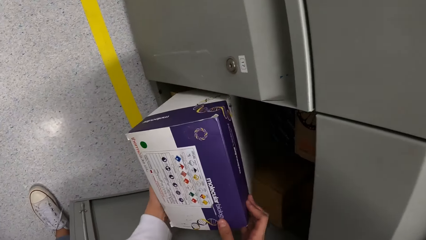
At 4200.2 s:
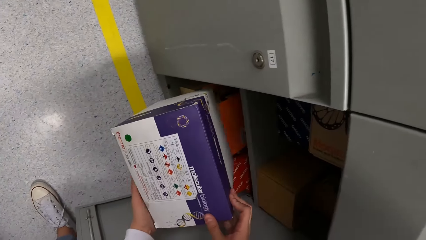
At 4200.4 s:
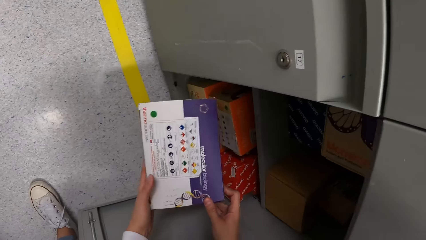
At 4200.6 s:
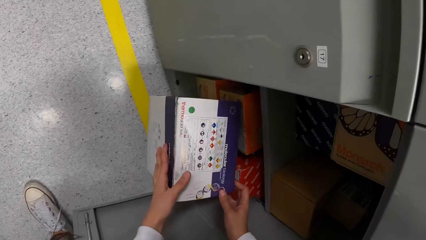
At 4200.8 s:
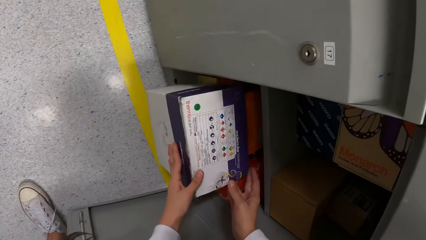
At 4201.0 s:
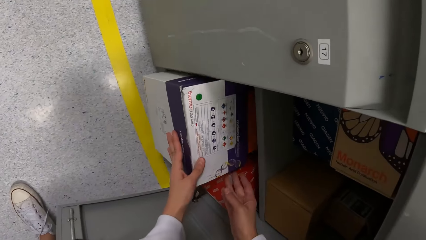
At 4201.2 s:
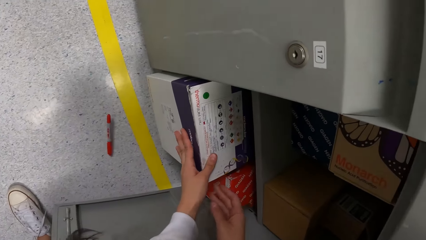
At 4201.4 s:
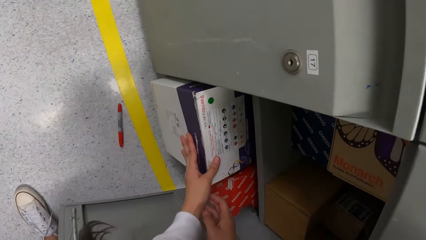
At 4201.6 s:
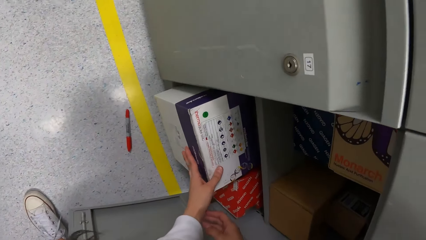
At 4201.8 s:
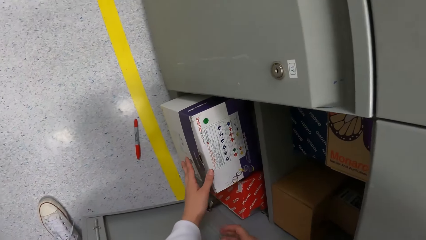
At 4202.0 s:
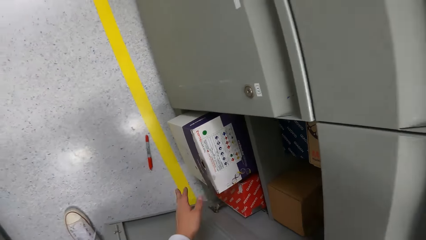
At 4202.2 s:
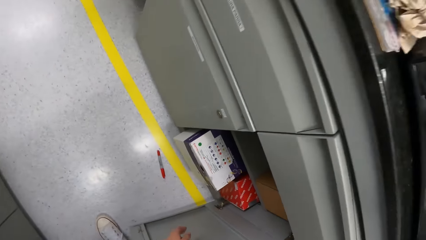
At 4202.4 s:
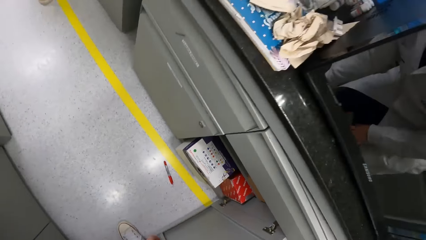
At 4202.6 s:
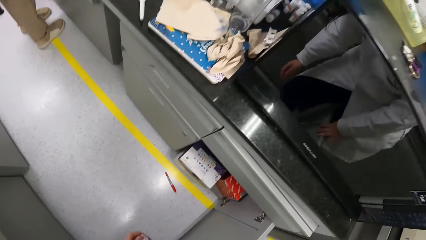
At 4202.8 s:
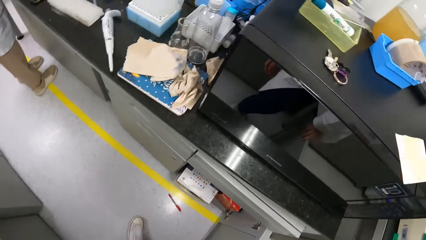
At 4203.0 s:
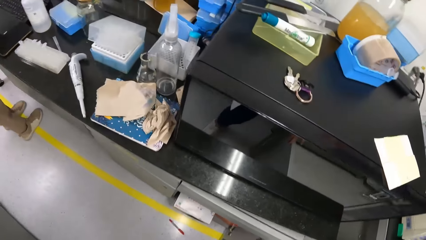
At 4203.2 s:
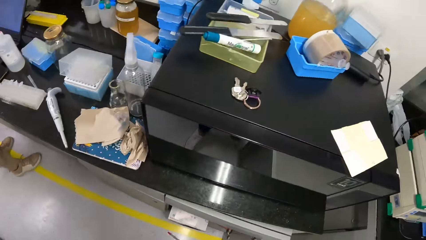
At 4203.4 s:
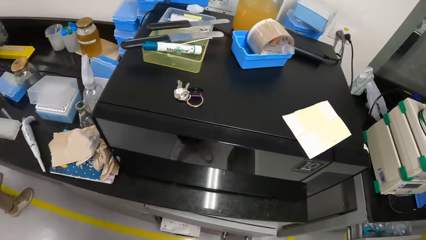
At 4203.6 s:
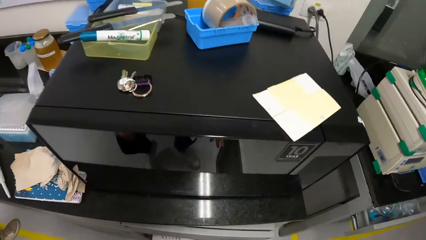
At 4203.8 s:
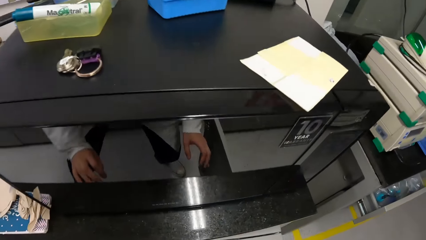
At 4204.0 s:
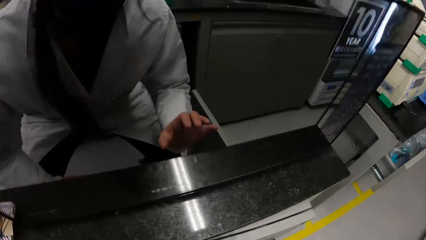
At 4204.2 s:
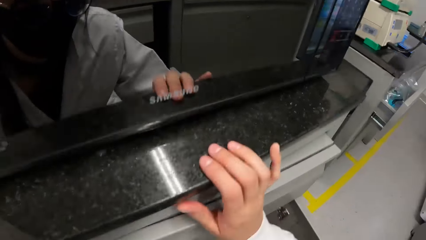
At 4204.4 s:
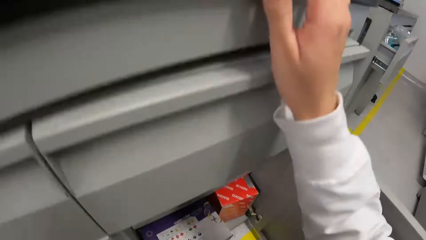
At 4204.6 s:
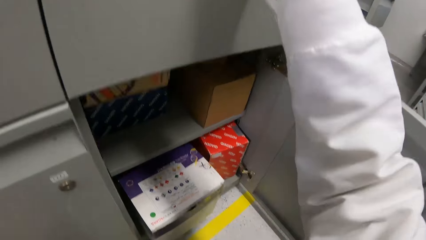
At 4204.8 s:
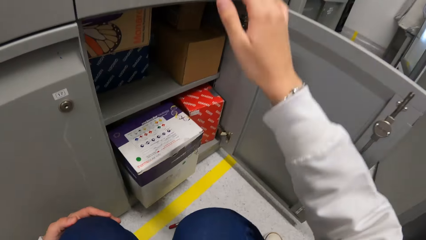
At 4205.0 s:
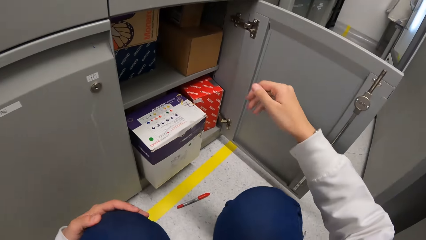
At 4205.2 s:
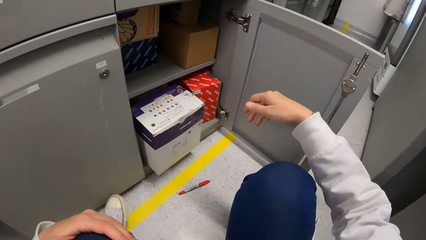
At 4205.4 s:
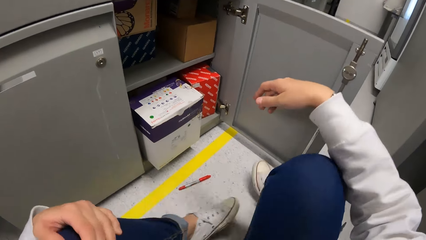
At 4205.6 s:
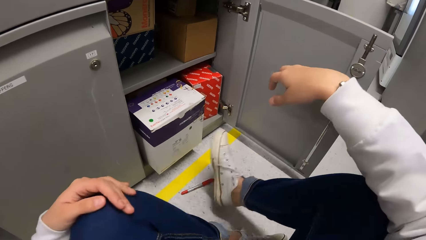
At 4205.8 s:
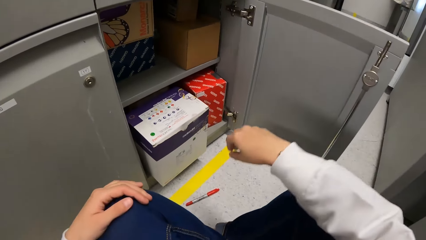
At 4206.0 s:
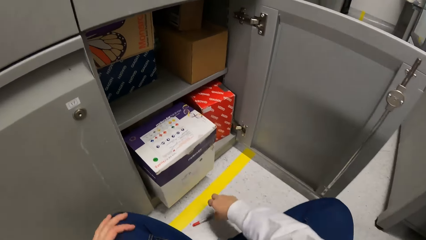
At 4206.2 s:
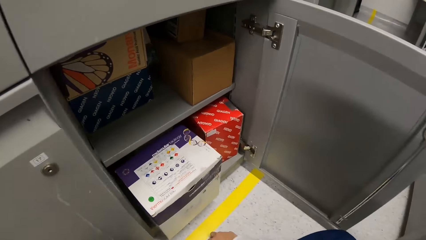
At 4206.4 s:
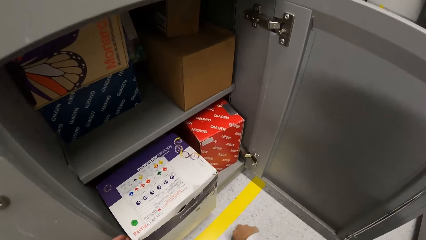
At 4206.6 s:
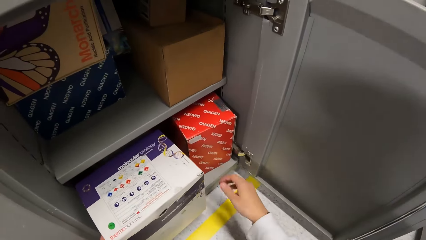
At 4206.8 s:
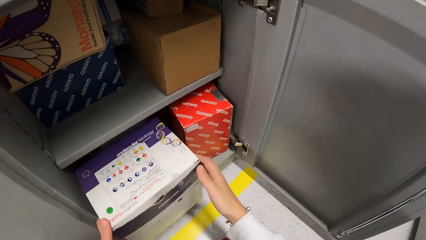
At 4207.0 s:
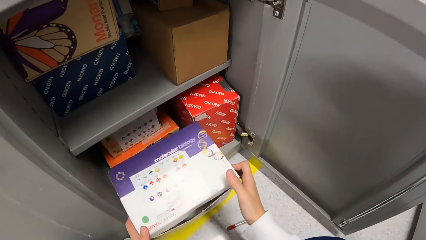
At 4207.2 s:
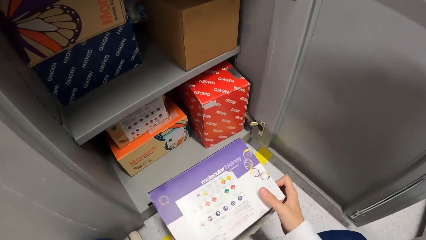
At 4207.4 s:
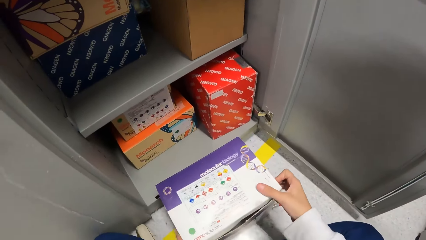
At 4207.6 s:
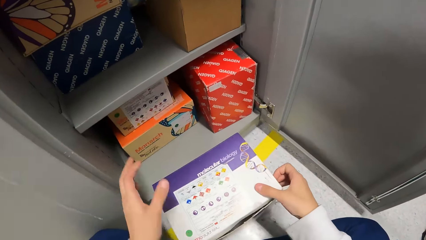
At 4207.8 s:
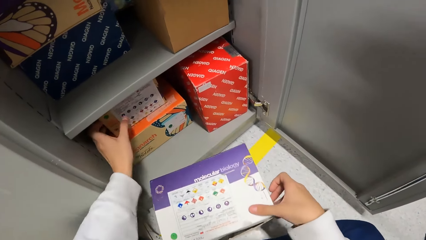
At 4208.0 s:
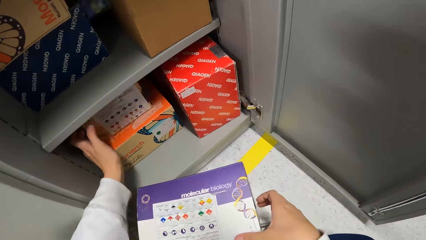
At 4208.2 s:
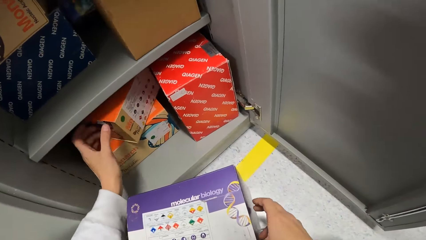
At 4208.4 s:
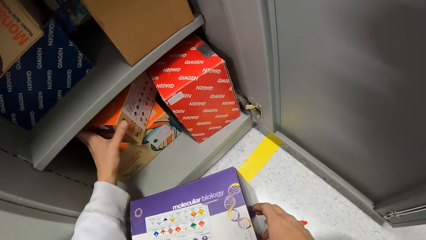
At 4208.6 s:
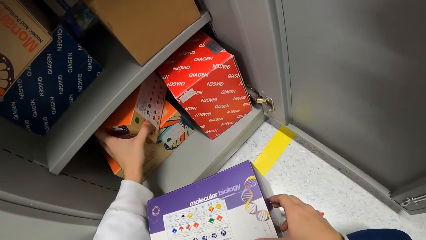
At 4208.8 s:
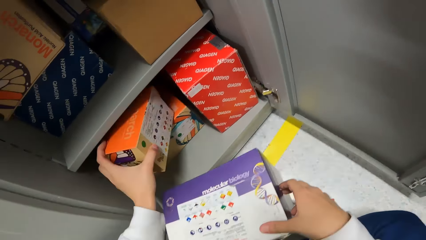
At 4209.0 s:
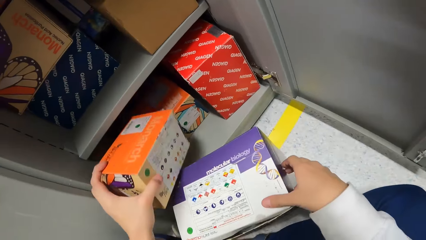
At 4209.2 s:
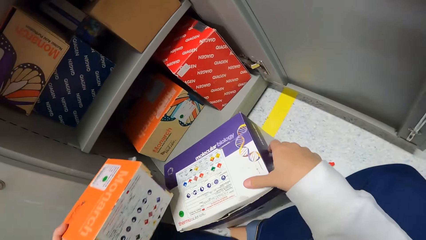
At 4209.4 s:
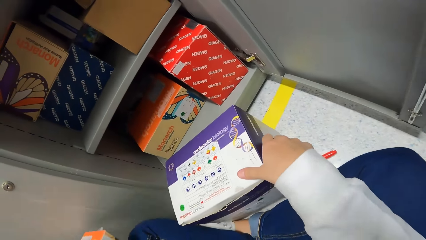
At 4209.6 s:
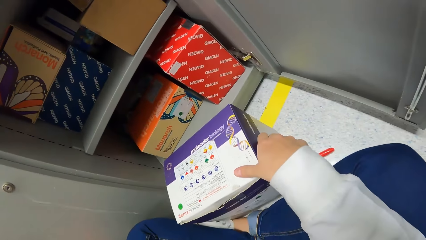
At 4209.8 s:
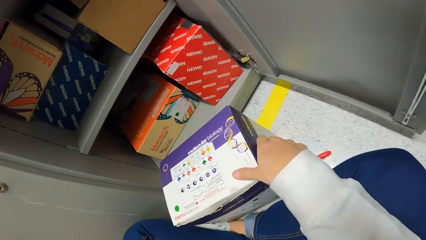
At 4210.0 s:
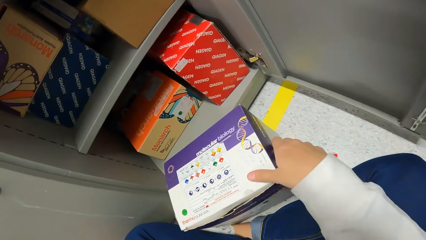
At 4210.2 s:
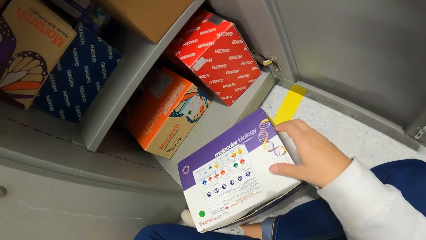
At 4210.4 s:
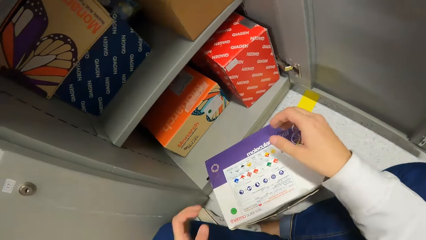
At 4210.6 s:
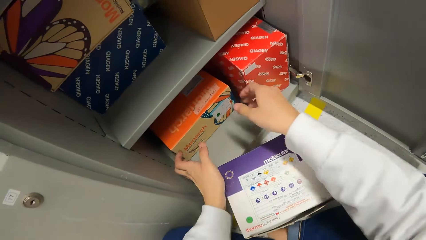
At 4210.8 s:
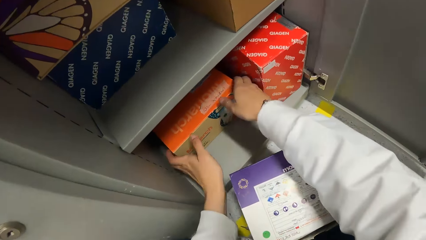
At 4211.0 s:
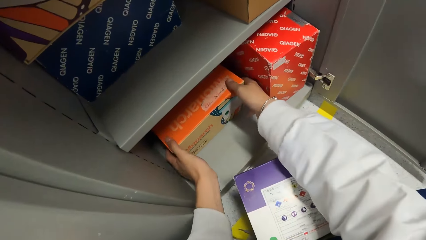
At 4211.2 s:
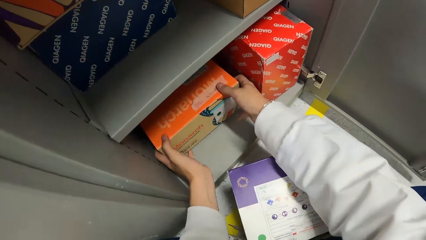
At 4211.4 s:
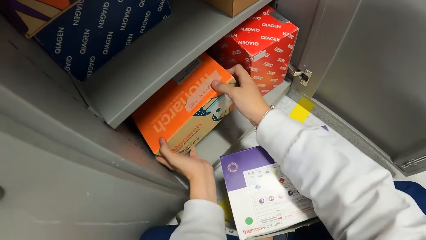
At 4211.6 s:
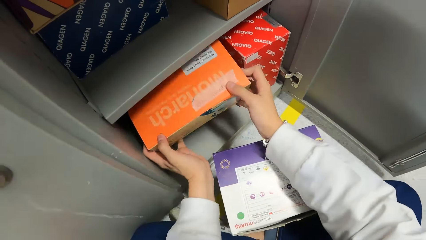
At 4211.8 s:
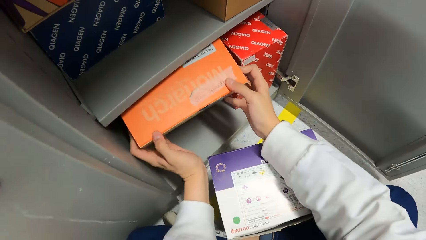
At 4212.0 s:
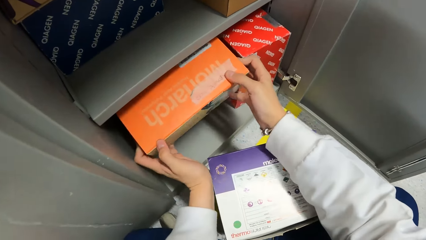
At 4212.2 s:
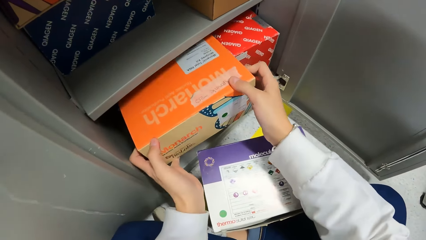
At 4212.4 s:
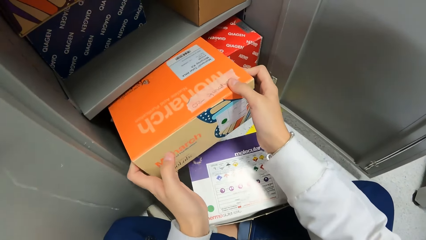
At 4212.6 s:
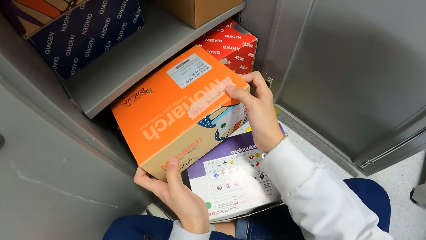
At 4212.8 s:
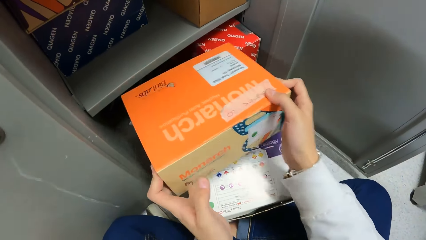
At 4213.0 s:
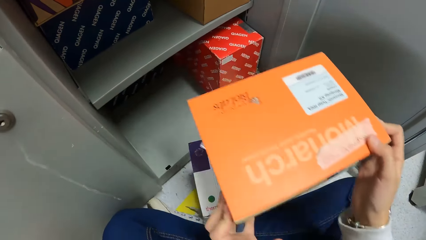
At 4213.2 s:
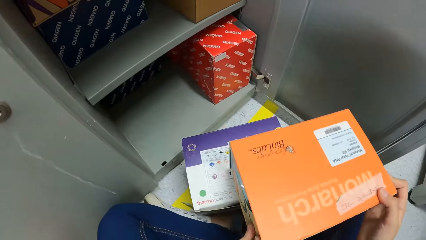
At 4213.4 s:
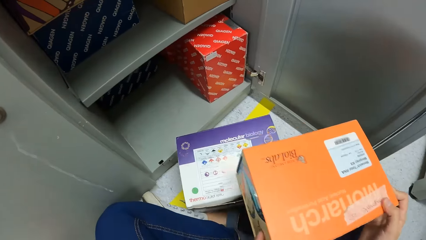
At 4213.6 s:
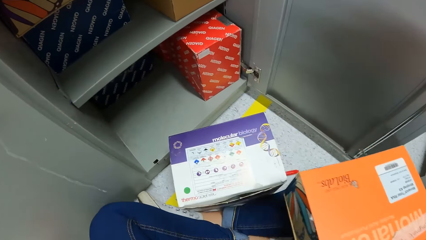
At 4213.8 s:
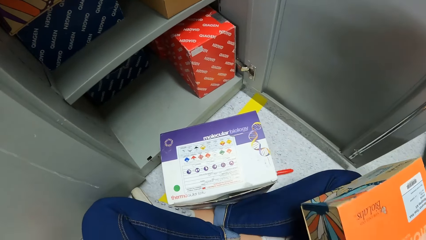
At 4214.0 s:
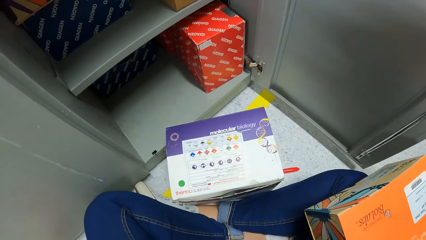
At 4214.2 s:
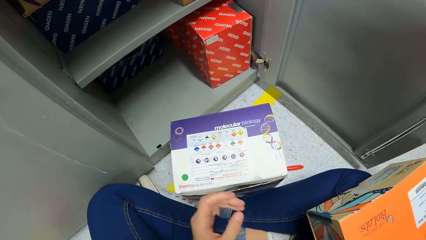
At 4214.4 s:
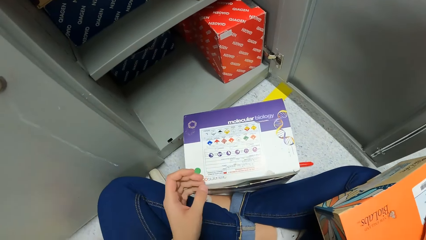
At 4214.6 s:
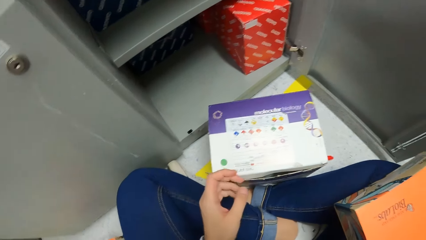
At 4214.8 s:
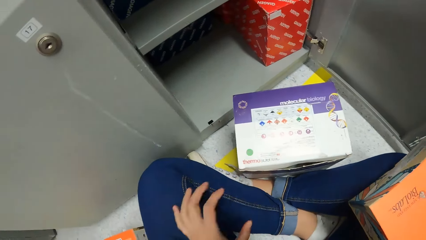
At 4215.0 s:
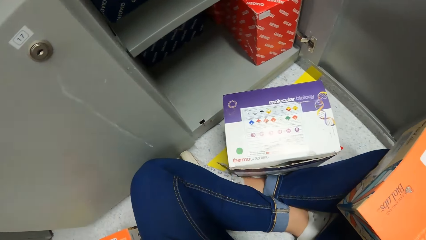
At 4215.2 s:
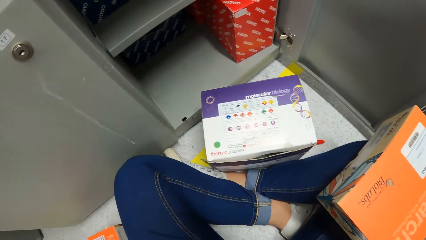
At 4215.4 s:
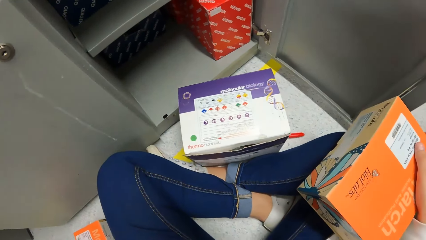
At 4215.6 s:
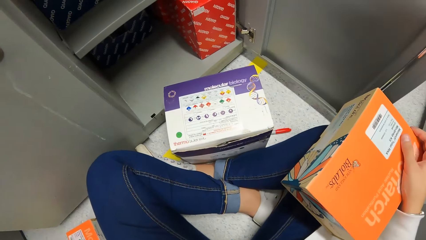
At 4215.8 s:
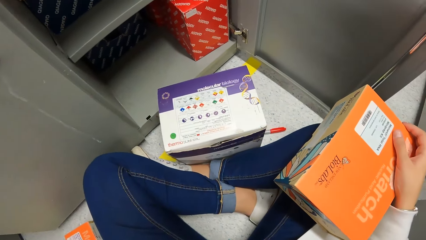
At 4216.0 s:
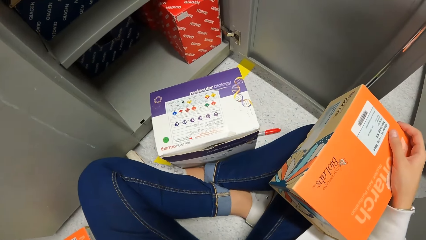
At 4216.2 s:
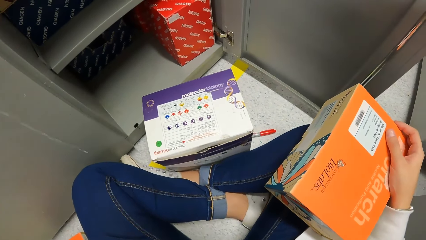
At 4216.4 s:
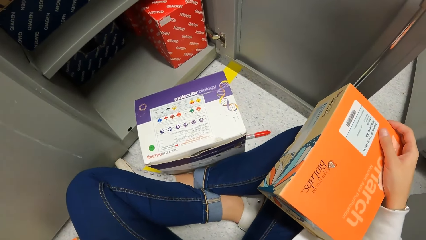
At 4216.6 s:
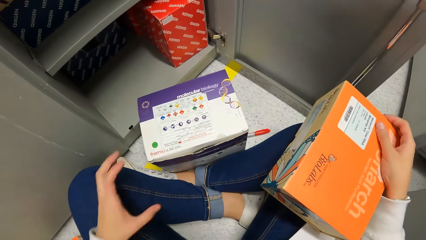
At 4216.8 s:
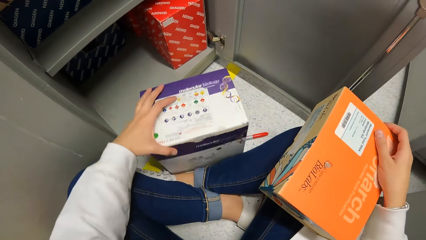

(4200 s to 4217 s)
The camera wearer pulls the box from the cupboard. He drops the box. He places the box on the cupboard. He moves both hands. He looks around. He bends down. He sits down. He picks up the pen. He removes the box from the cupboard. He drops the box. He picks up the box. He places the box down. He removes the box from the cupboard. He places the box on his lap. He looks at the box.
